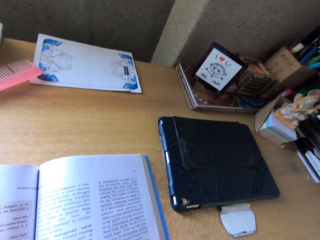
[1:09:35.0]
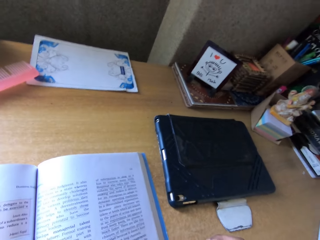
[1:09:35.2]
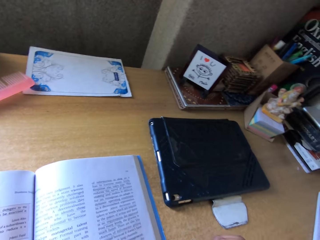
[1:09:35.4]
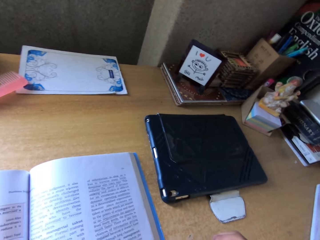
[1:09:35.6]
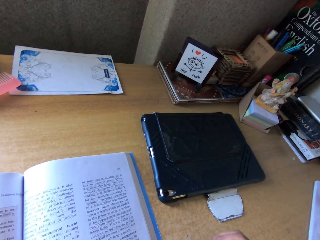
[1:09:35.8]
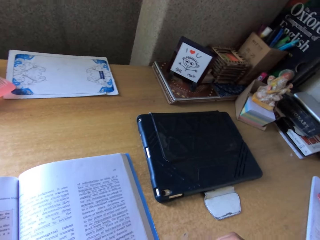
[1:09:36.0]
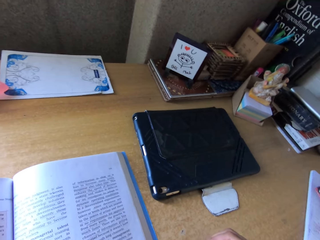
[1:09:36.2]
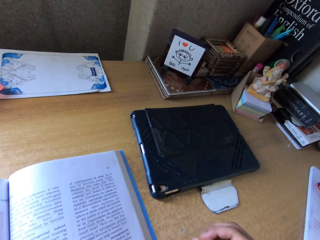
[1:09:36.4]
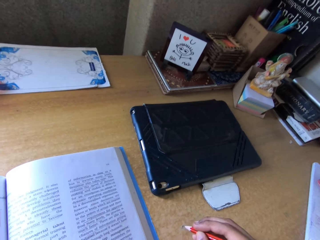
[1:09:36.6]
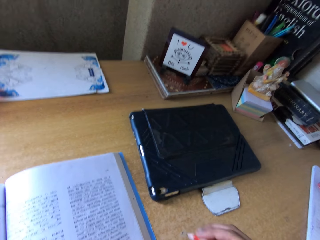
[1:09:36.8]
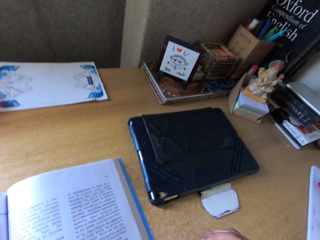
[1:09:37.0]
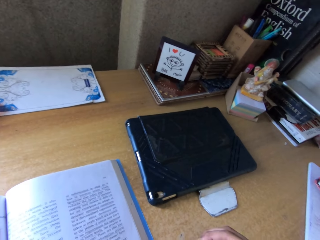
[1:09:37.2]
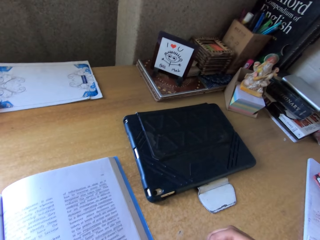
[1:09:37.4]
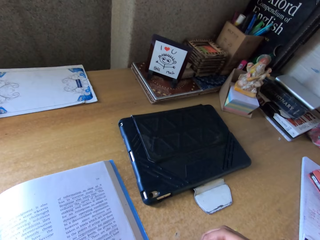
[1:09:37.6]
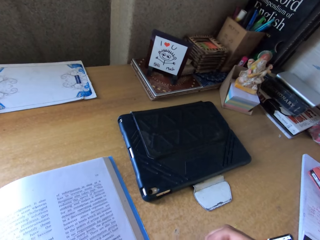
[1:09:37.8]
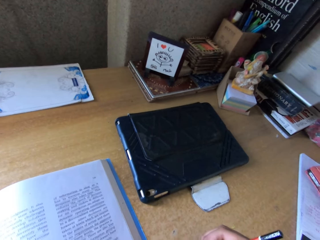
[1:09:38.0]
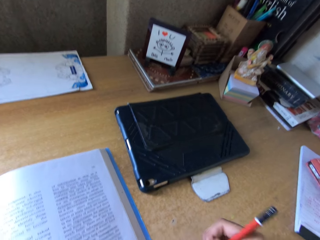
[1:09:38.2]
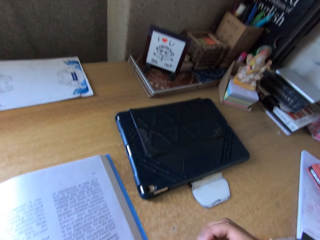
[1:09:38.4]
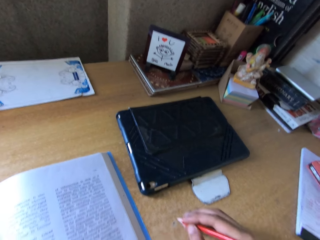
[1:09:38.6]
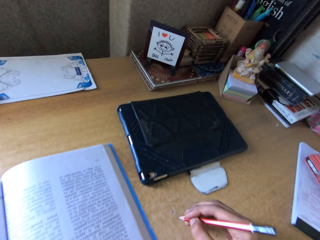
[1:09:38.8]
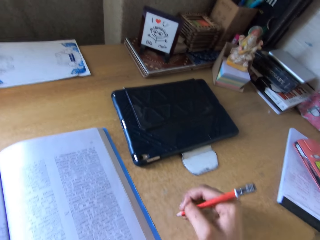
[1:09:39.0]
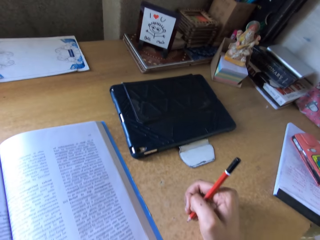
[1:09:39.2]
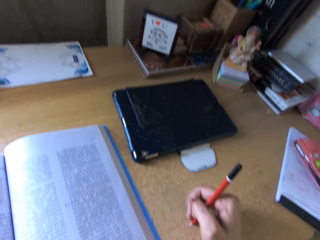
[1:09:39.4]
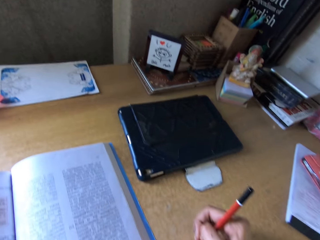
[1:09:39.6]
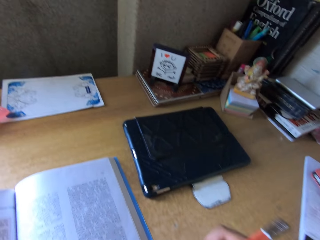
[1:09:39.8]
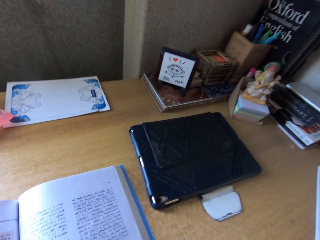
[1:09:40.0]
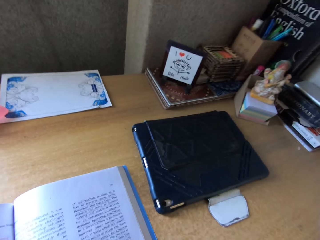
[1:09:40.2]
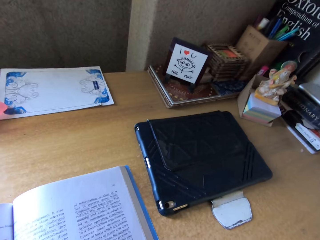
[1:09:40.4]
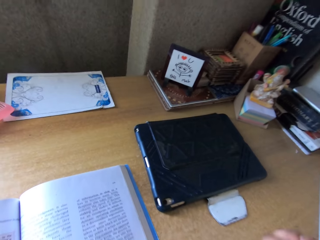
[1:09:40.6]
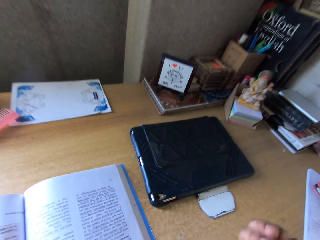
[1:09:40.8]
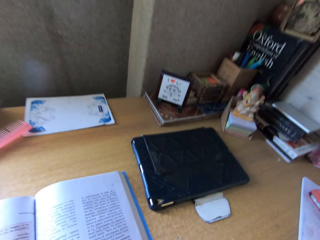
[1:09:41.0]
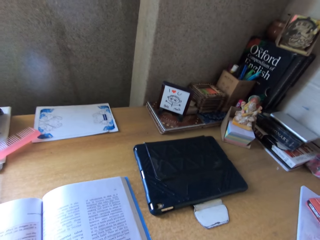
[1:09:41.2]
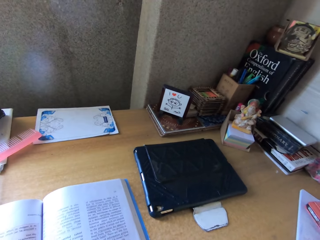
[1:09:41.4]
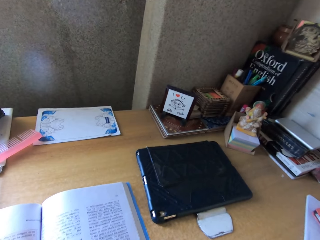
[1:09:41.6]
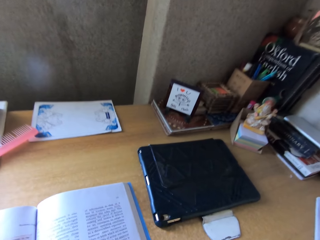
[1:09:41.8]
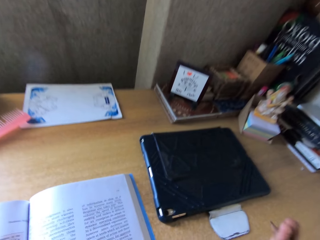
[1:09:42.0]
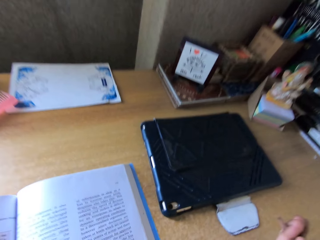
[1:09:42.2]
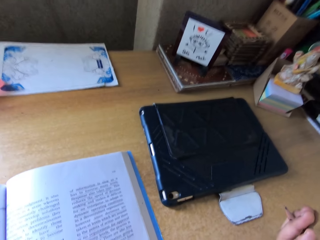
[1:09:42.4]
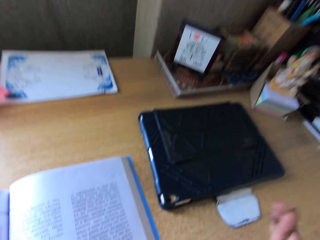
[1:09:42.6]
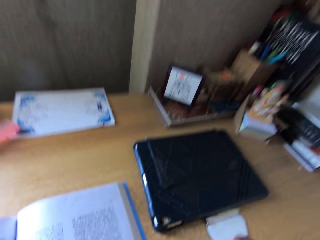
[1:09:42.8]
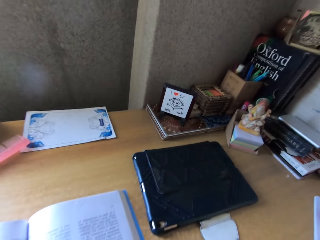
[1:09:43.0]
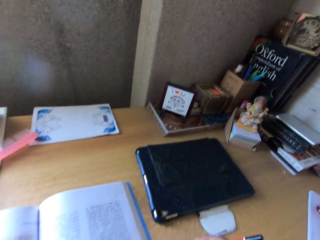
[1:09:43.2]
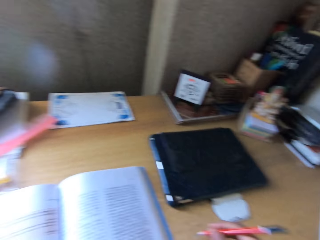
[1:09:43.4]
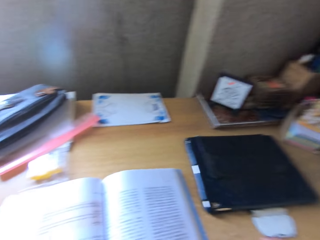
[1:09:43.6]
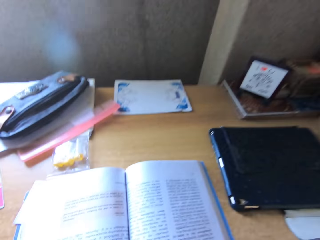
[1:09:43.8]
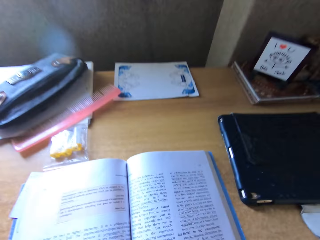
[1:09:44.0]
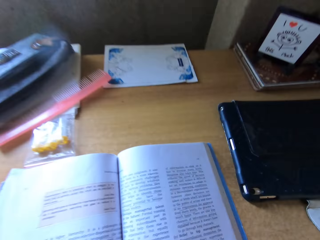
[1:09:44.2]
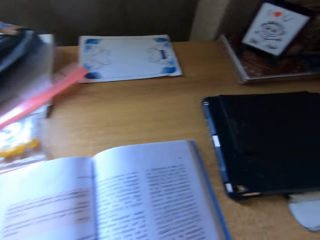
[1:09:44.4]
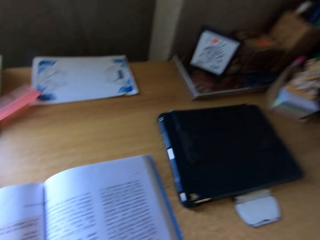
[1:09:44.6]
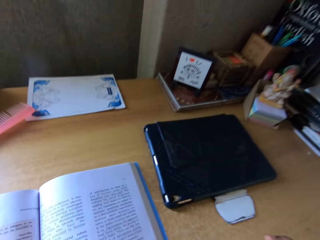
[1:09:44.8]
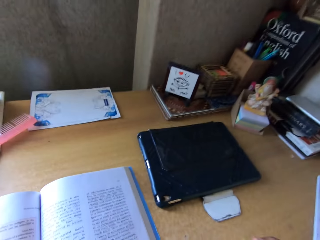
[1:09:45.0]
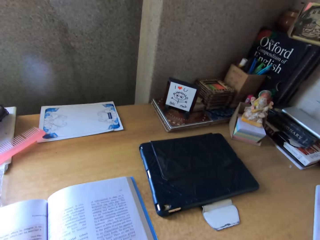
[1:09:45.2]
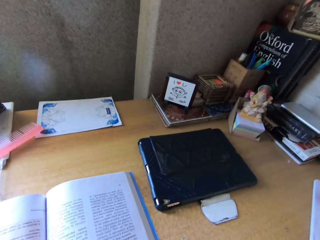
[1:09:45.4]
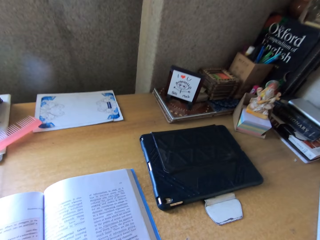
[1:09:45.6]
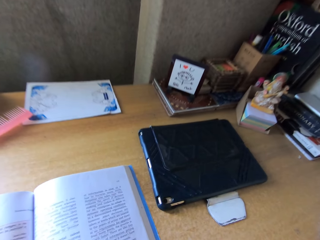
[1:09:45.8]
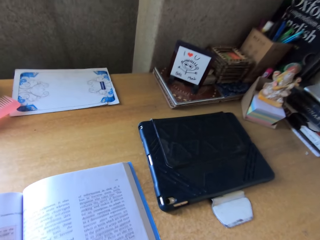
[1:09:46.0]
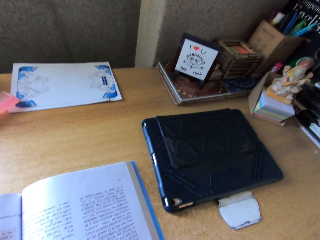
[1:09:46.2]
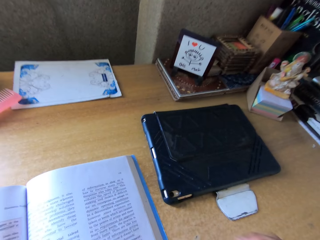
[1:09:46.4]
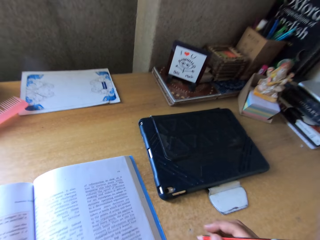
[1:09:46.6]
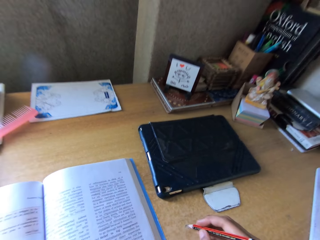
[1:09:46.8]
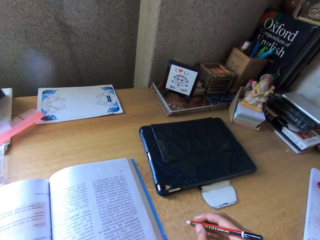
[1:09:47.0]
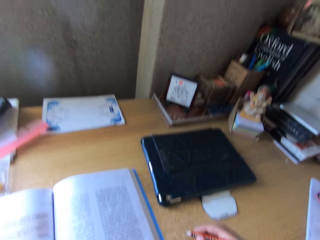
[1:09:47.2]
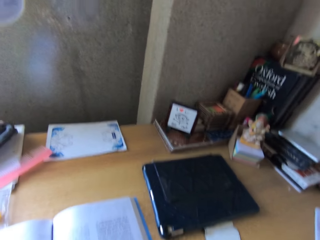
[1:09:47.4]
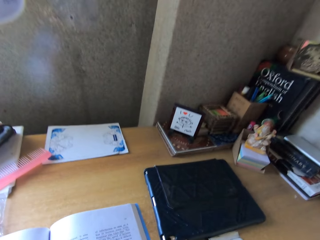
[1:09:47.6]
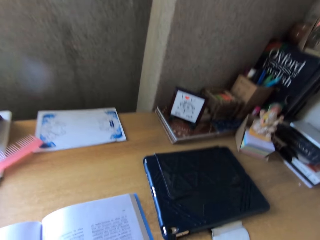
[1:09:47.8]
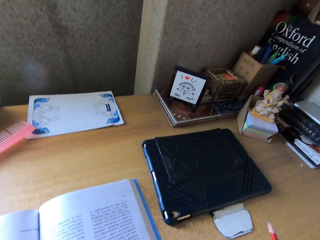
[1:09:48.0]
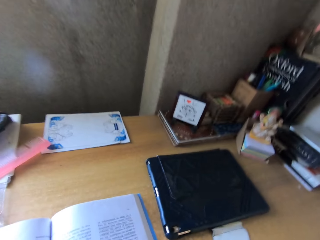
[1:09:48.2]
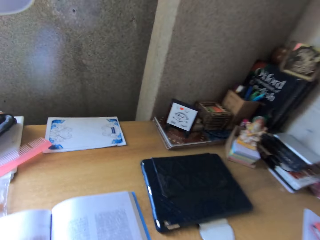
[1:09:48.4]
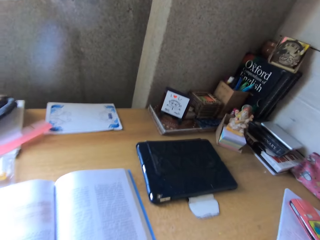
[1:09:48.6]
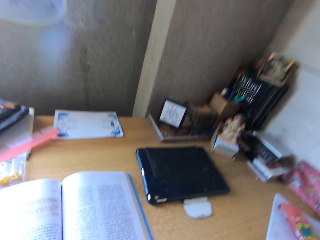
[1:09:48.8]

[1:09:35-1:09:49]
The camera wearer holds a pencil. They read the textbook. They read the textbook again.

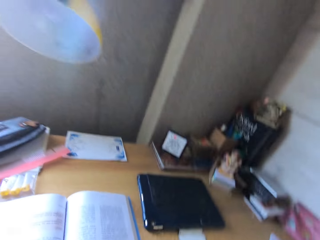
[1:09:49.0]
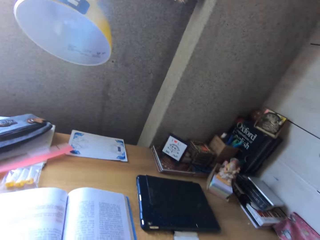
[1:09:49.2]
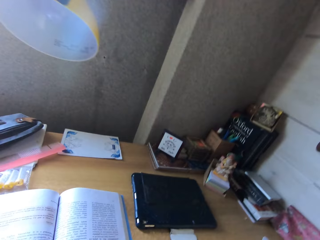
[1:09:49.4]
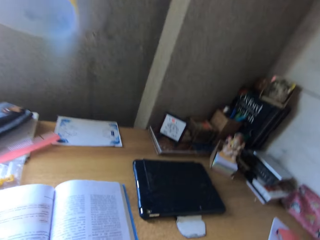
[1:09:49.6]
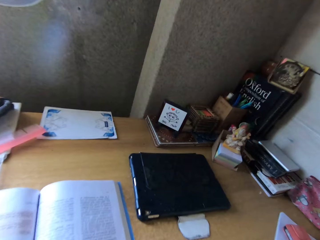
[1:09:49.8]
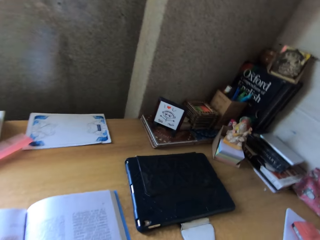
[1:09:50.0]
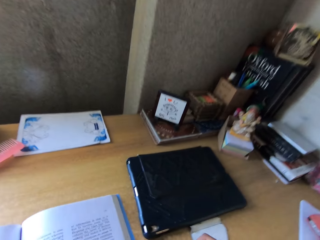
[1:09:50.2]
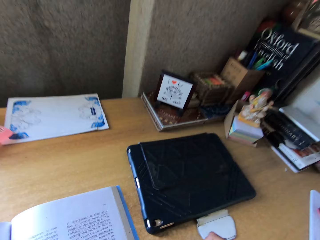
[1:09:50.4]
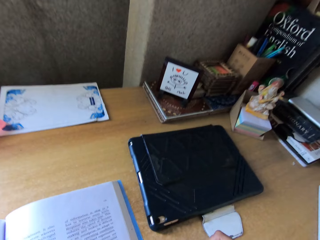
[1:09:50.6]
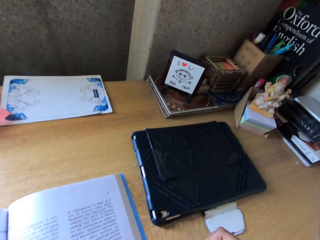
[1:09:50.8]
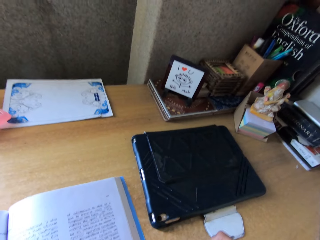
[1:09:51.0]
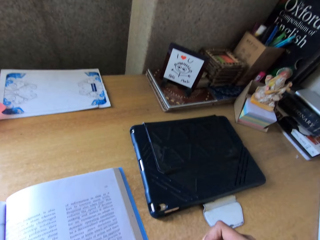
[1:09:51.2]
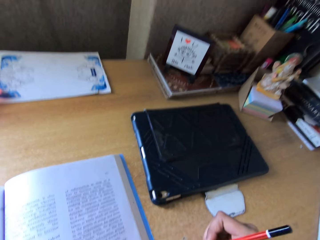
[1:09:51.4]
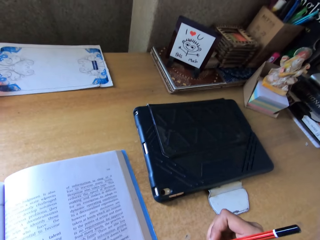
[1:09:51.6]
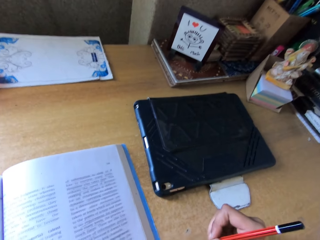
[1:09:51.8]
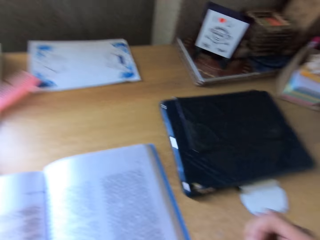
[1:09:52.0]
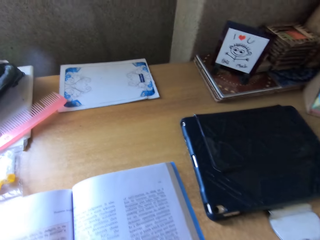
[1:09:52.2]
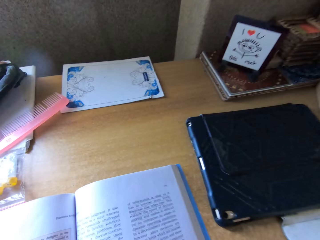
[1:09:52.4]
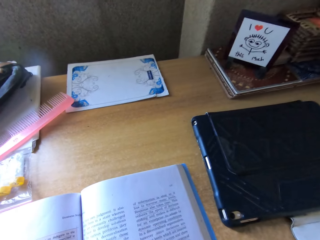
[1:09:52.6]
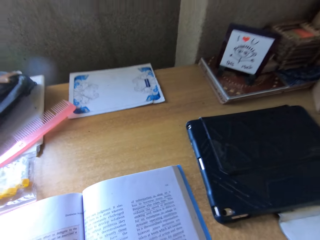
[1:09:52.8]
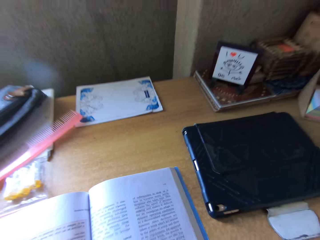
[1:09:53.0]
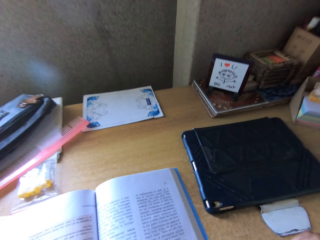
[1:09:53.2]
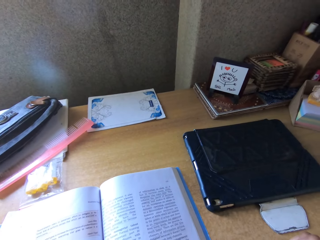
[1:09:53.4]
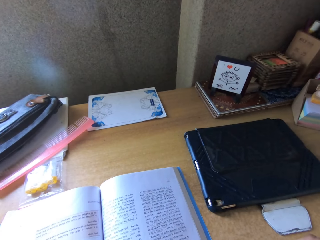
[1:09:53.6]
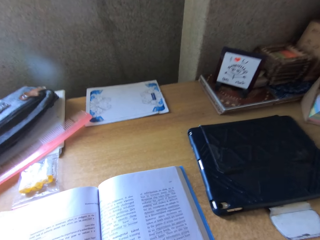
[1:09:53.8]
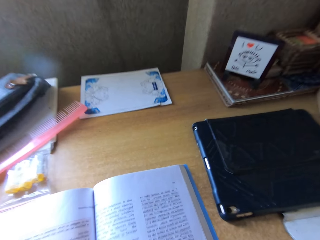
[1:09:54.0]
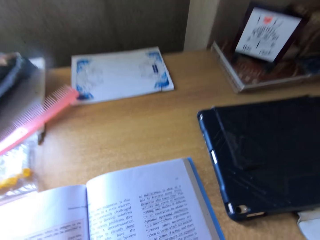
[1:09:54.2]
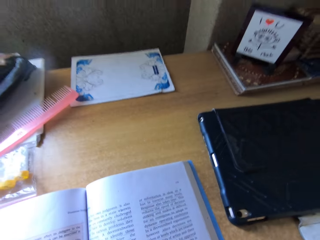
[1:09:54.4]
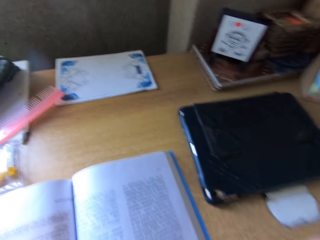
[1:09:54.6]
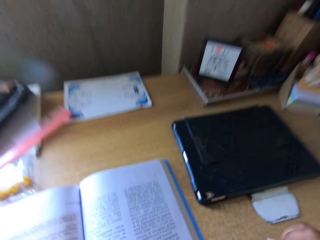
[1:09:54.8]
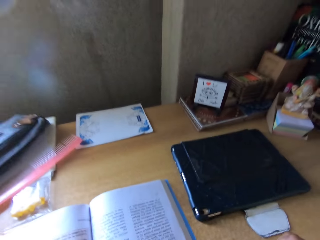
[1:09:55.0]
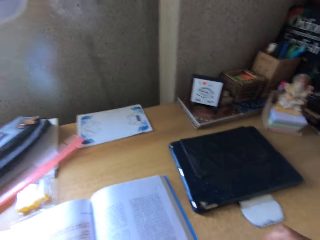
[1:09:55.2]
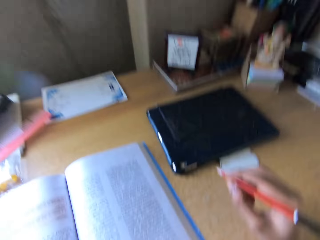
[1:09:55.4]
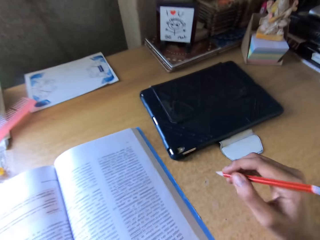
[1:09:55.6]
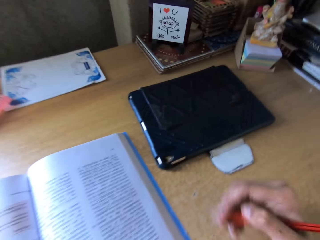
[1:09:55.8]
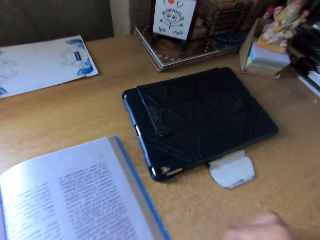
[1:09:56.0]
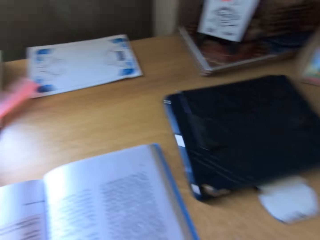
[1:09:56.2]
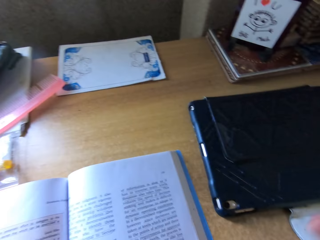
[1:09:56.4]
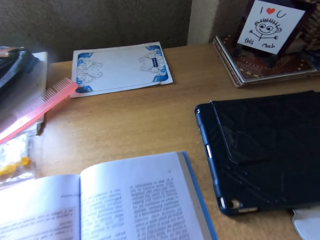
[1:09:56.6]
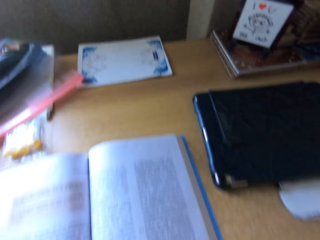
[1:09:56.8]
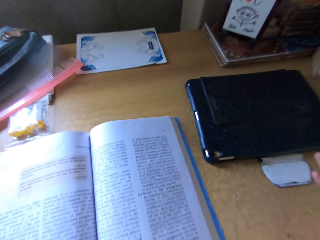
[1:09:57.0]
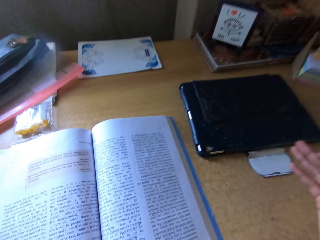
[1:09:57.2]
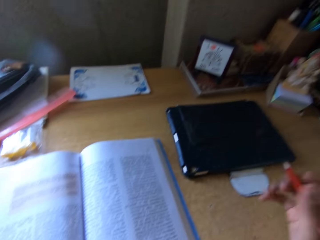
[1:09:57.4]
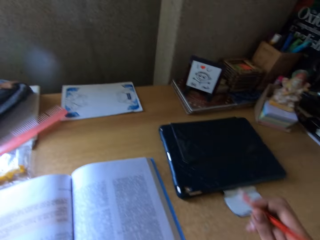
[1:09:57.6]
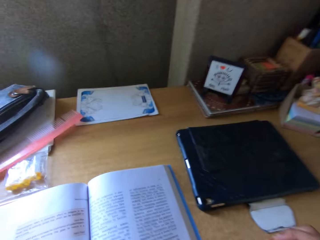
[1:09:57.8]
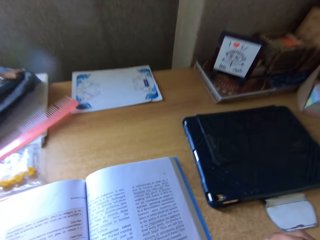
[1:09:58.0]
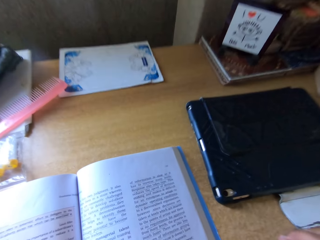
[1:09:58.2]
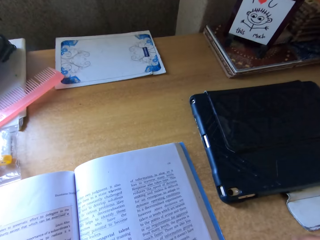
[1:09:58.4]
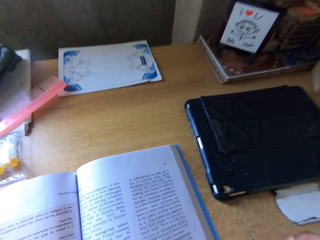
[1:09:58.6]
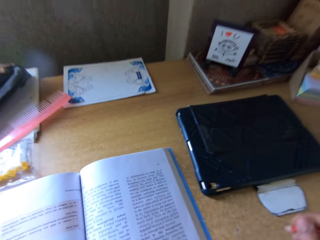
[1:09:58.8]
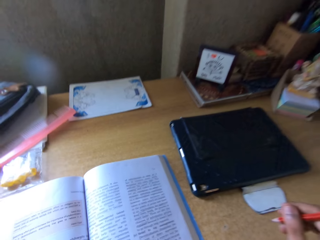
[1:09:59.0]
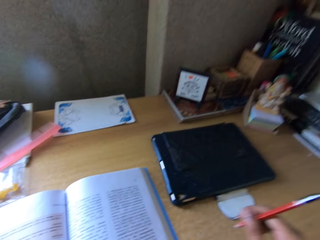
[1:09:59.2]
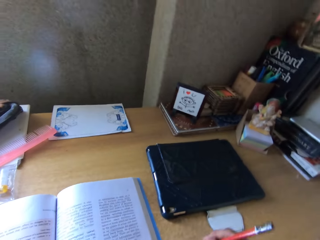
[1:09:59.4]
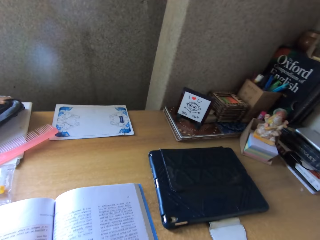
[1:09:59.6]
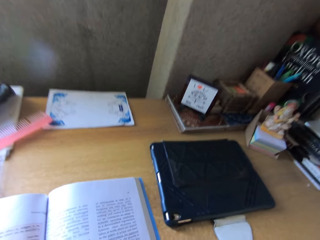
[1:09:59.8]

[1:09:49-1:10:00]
The camera wearer reads the textbook and holds a pencil. They hold the pencil and read the textbook. They tap the pencil on the desk.
